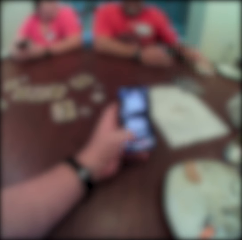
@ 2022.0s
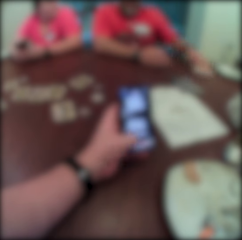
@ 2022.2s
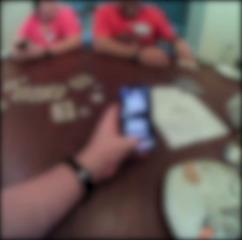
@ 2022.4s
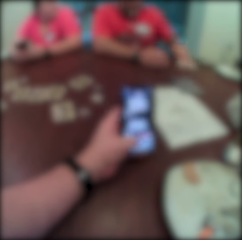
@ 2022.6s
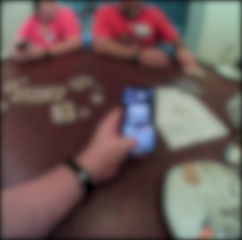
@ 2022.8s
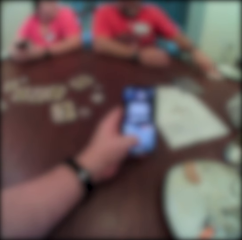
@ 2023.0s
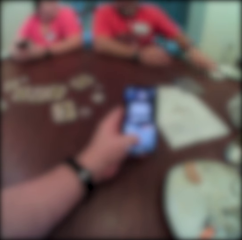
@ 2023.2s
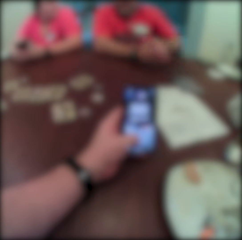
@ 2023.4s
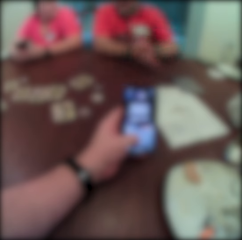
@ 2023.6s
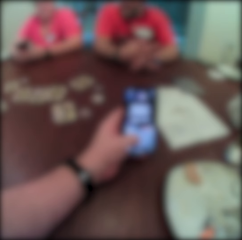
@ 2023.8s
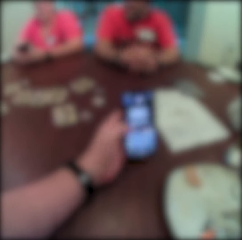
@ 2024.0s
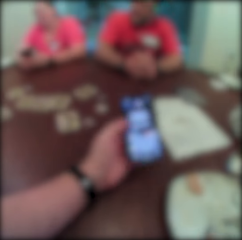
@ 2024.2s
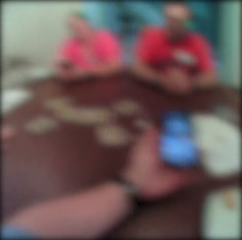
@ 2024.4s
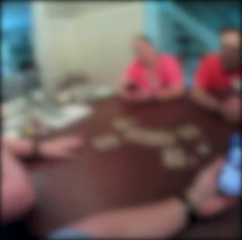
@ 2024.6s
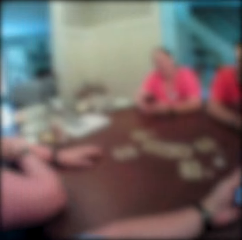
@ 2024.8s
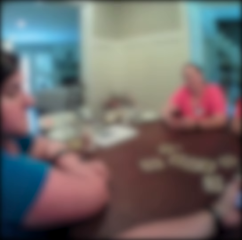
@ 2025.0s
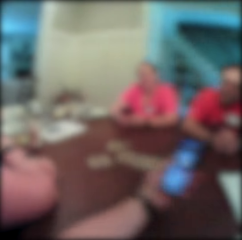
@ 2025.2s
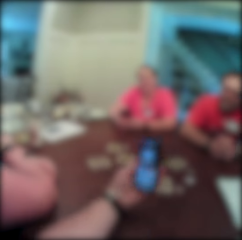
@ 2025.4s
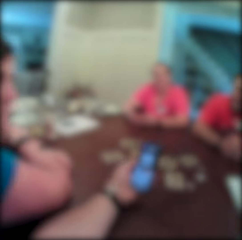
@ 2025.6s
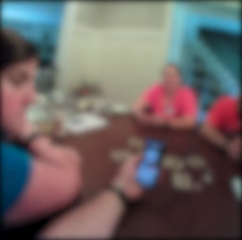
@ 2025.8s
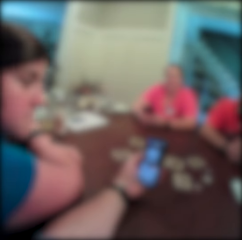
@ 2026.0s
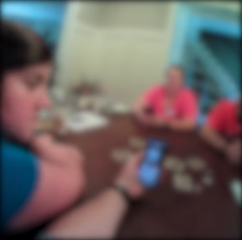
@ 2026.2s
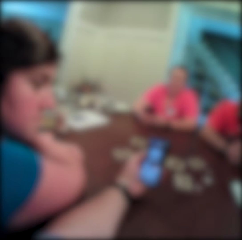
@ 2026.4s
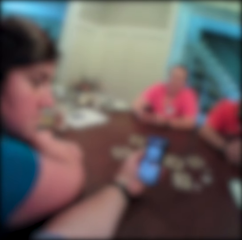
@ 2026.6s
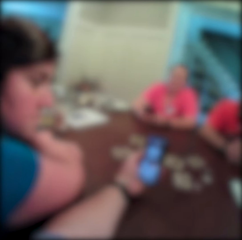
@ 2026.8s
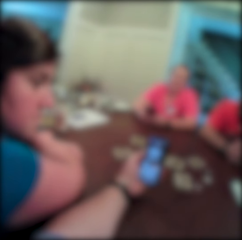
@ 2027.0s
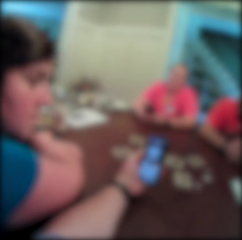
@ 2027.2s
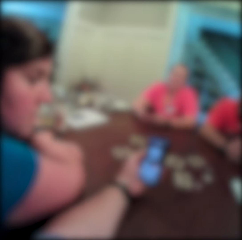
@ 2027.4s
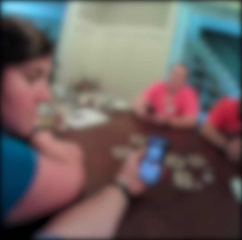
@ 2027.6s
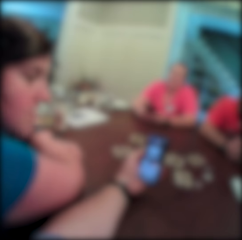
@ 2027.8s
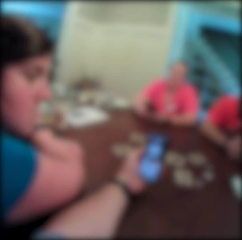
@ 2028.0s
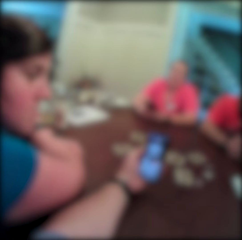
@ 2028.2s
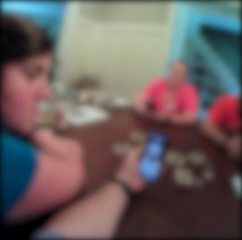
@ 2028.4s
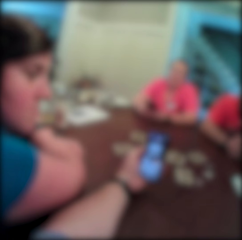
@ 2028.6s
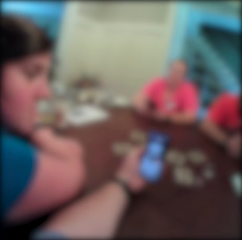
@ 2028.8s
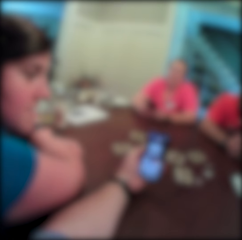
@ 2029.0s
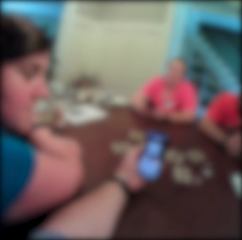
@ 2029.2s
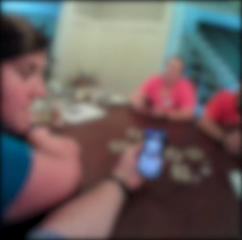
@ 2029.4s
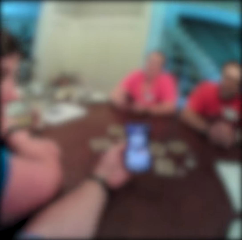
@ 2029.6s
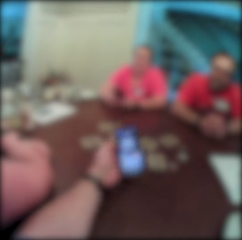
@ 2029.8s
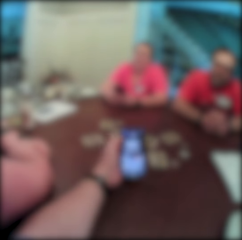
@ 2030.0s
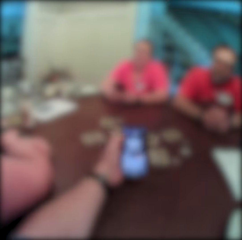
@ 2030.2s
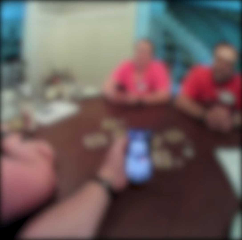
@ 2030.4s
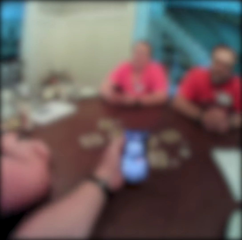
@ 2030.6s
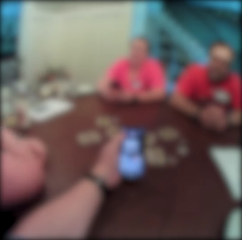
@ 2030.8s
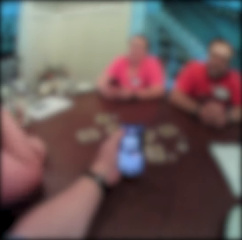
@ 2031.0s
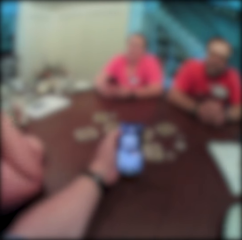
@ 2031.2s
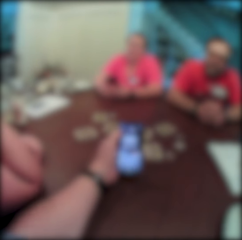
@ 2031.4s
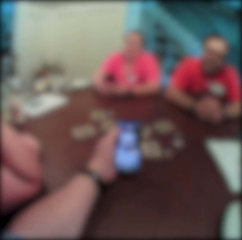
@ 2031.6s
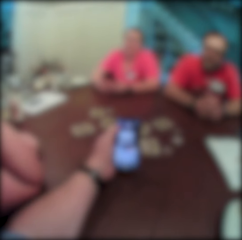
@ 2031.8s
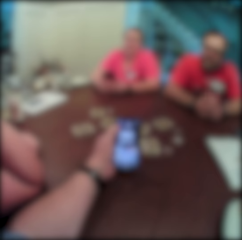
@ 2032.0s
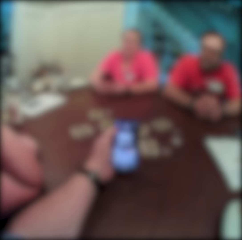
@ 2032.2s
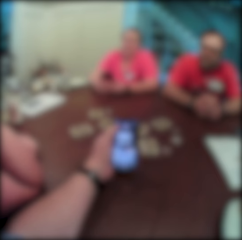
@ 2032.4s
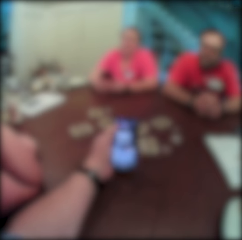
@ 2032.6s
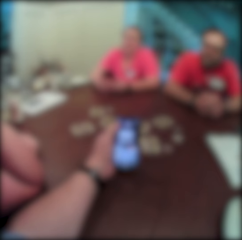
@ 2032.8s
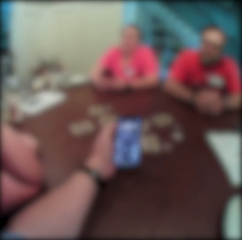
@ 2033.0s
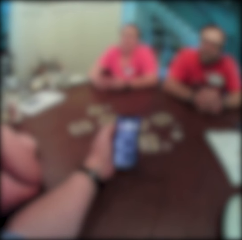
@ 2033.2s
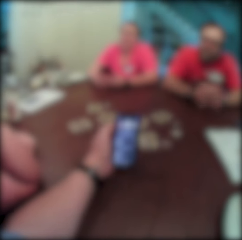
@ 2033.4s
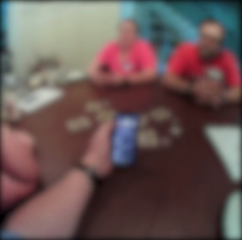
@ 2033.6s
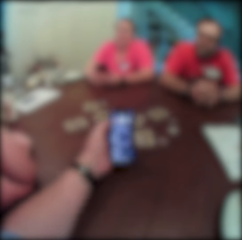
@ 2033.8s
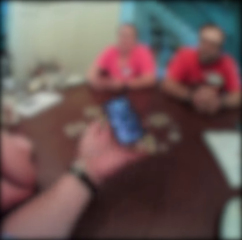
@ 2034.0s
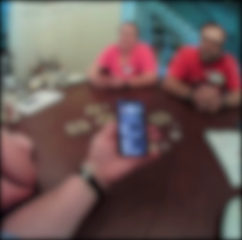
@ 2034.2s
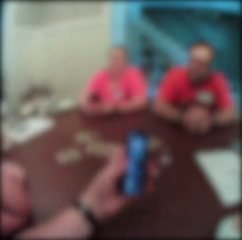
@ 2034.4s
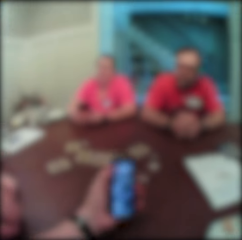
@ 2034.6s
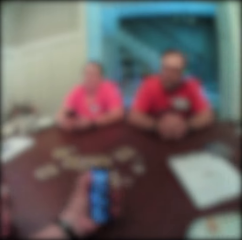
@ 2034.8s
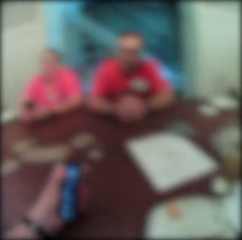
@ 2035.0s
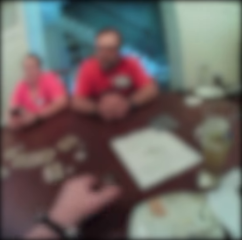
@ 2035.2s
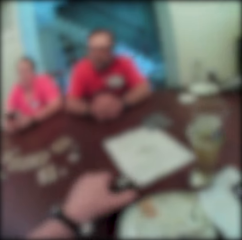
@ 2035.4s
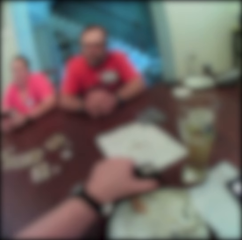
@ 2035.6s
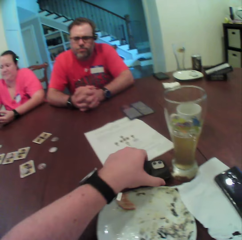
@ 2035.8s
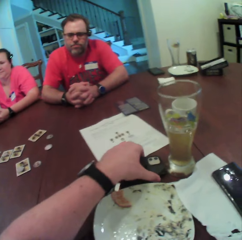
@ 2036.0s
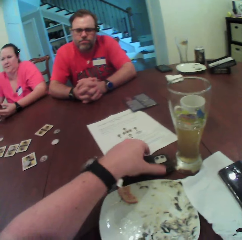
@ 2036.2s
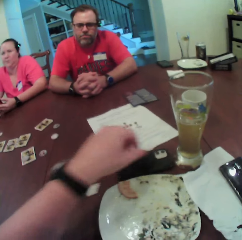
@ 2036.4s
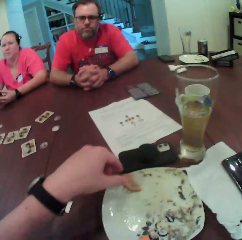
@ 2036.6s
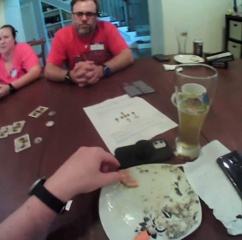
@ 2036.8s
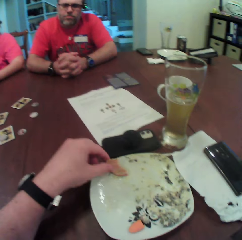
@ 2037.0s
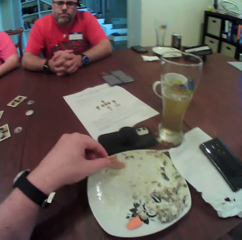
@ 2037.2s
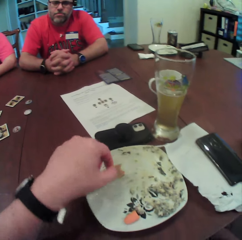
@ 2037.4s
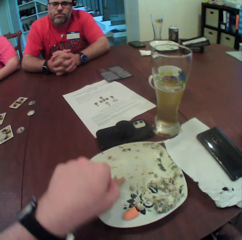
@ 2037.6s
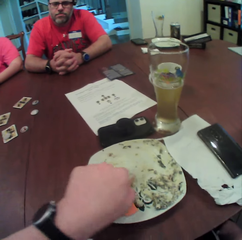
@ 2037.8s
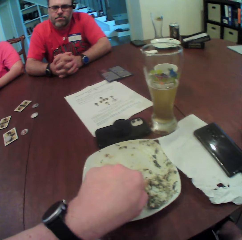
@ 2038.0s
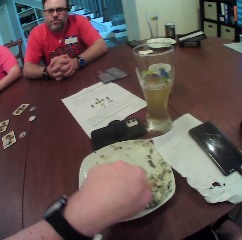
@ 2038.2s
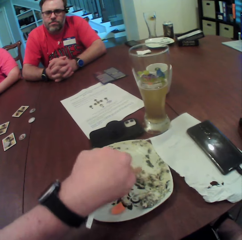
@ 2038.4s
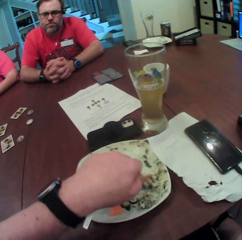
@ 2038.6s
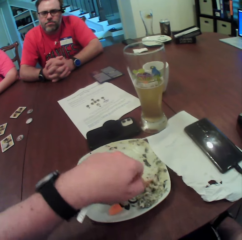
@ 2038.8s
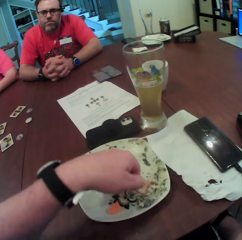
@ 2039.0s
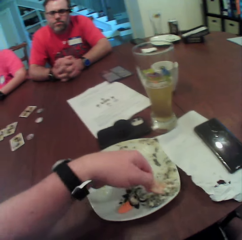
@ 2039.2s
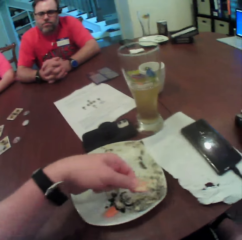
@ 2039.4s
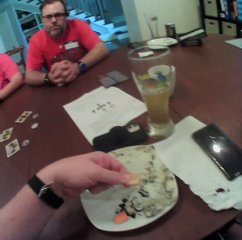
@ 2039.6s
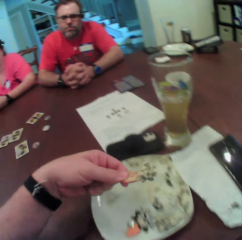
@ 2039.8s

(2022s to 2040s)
A man cleans the table with a tissue paper in his left hand. The man drops the tissue in his left hand on the table. The camera wearer shows the phone to a woman. He operates the phone with his left hand. He drops the phone in his left hand on the table. He takes food from a plate on the table with his left hand.

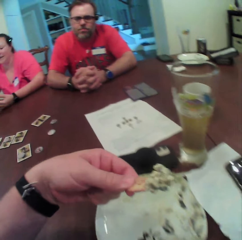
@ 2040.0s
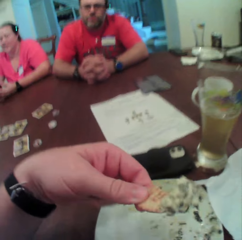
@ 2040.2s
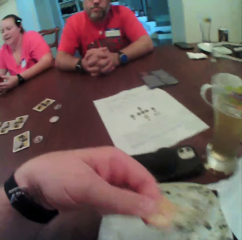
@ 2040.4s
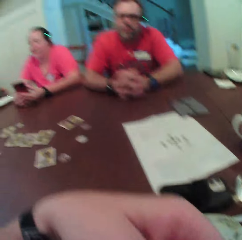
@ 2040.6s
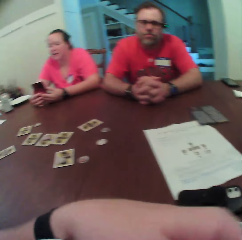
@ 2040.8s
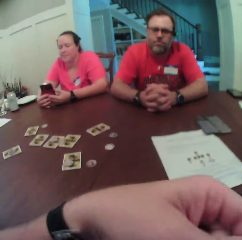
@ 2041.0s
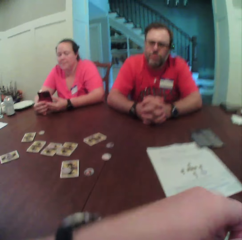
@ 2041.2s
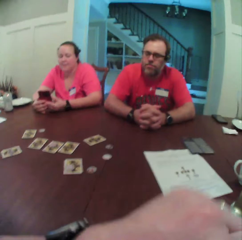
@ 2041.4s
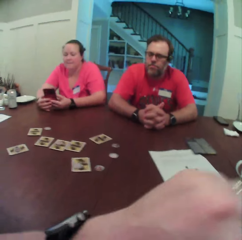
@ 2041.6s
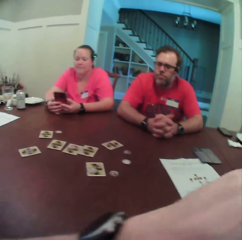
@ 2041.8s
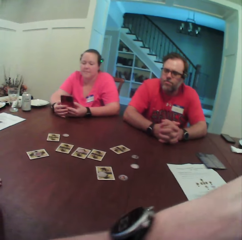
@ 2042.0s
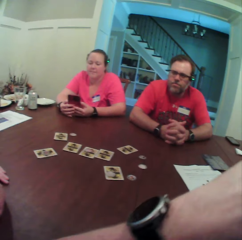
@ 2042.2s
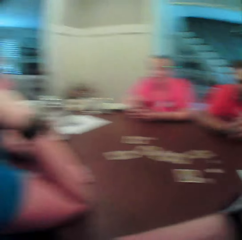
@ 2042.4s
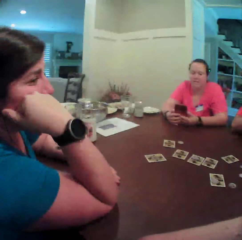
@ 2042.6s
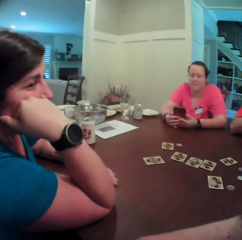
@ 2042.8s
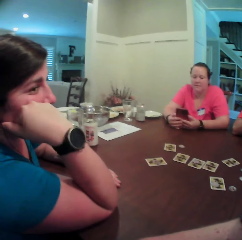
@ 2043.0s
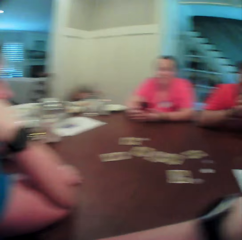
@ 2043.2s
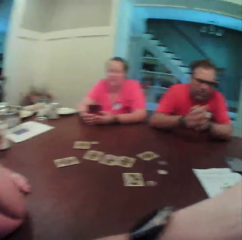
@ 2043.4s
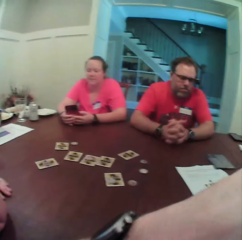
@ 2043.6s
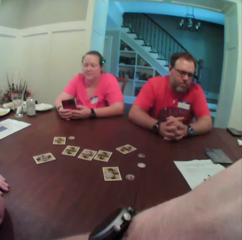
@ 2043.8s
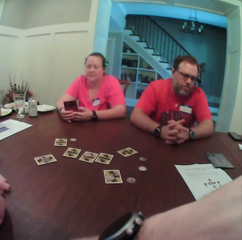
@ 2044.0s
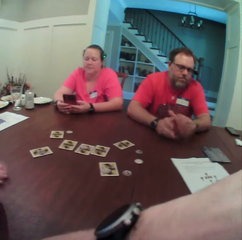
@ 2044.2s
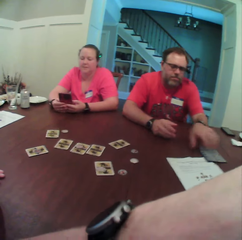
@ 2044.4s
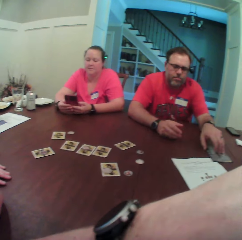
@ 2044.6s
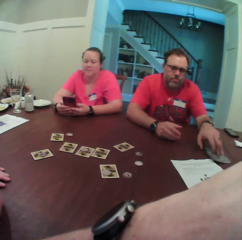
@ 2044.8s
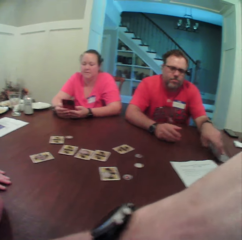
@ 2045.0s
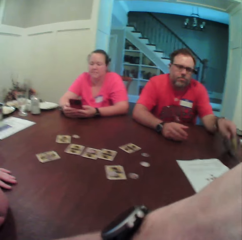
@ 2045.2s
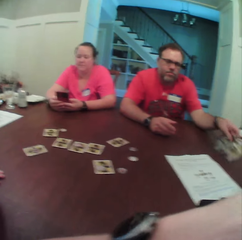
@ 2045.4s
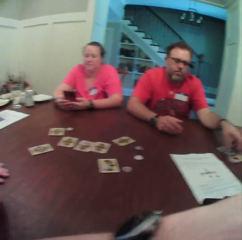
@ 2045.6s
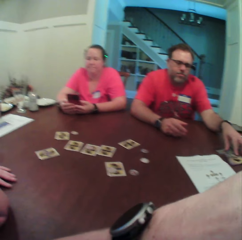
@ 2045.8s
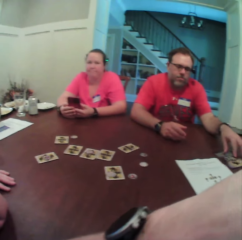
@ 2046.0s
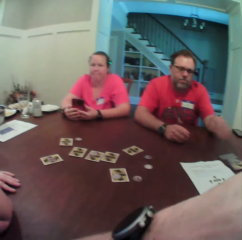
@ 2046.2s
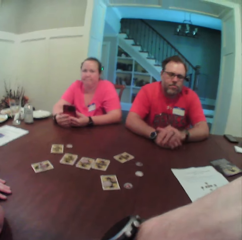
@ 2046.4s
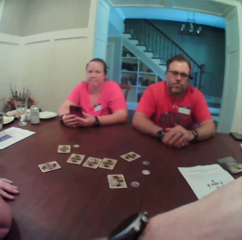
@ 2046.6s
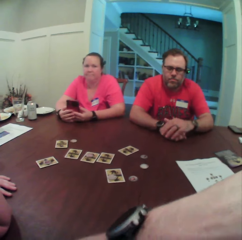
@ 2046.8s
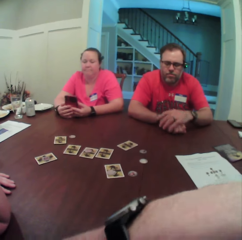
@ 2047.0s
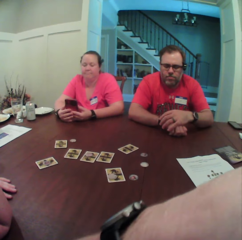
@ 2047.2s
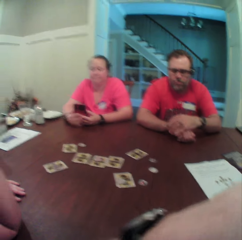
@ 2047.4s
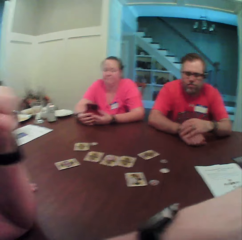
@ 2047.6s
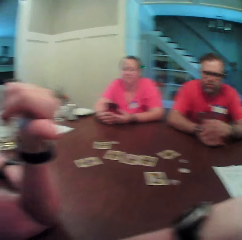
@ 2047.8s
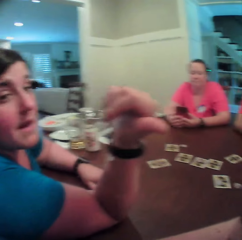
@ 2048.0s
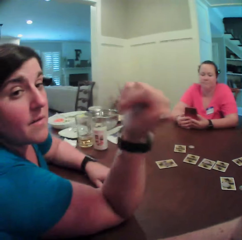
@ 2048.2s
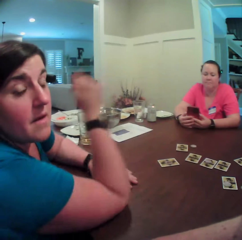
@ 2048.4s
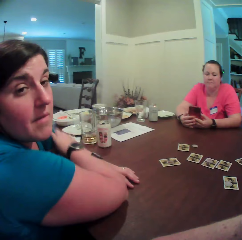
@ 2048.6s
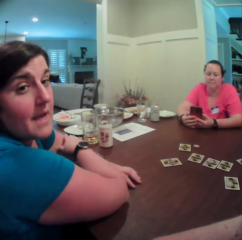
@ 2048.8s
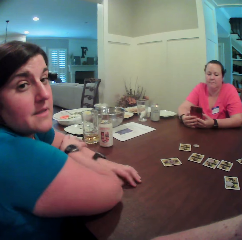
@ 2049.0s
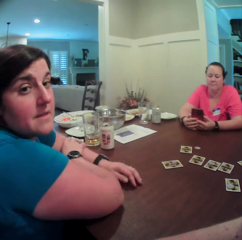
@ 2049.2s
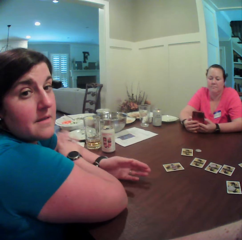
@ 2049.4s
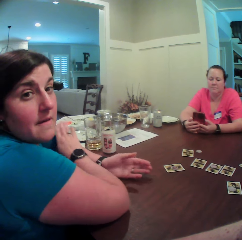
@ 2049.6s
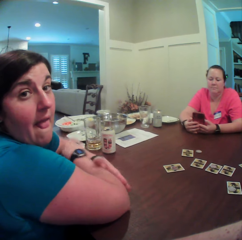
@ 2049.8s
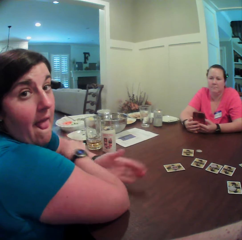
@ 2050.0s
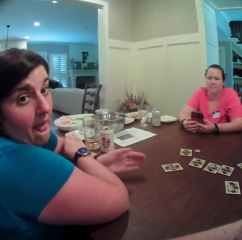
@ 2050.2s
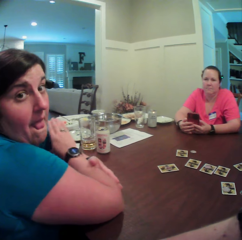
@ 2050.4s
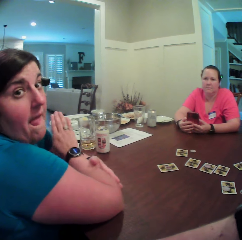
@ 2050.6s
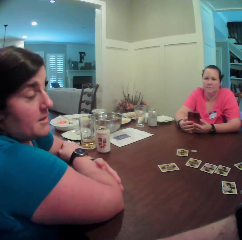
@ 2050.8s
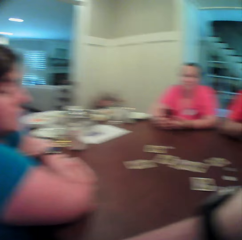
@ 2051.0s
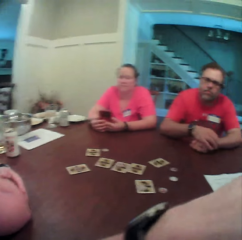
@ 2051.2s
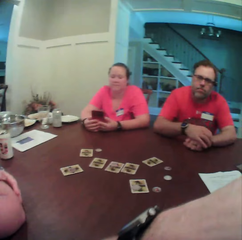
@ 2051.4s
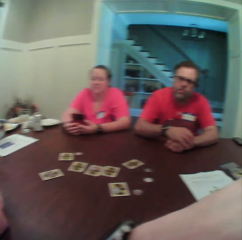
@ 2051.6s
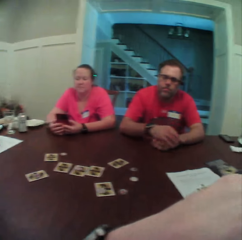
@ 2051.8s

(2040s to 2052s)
The camera wearer eats the food with his left hand. A person turns the paper. A man touches a card on the table with his left hand. The man opens the card on the table with his left hand. A woman speaks to the camera wearer.
